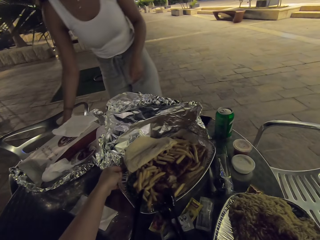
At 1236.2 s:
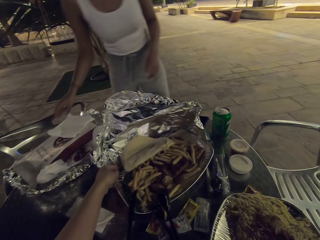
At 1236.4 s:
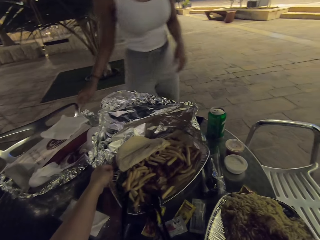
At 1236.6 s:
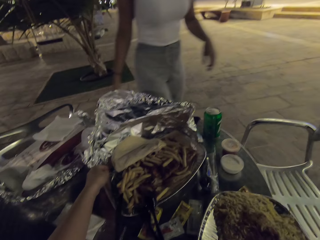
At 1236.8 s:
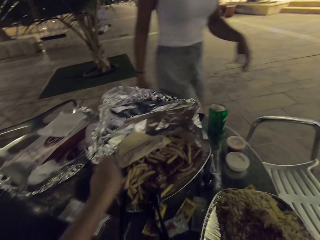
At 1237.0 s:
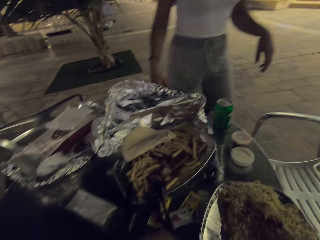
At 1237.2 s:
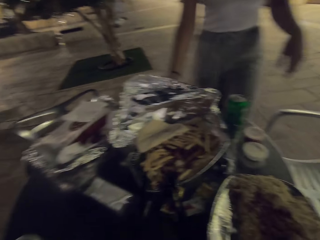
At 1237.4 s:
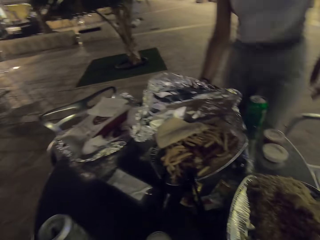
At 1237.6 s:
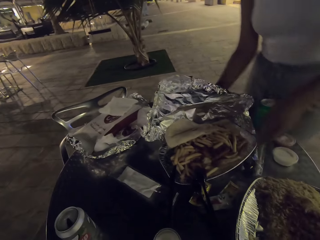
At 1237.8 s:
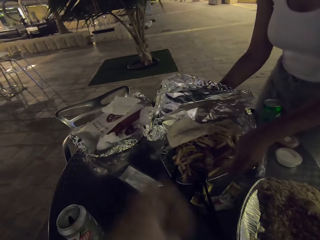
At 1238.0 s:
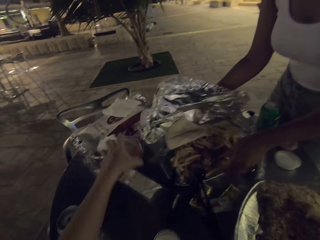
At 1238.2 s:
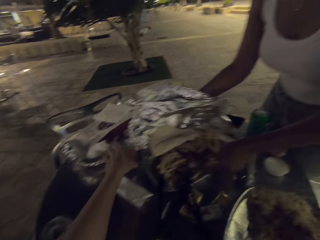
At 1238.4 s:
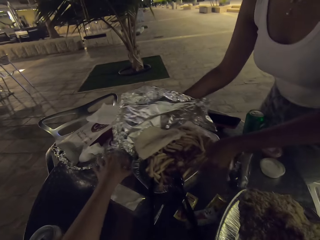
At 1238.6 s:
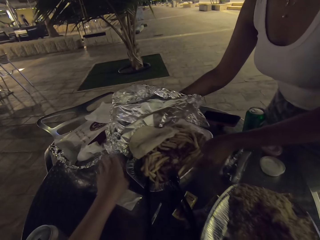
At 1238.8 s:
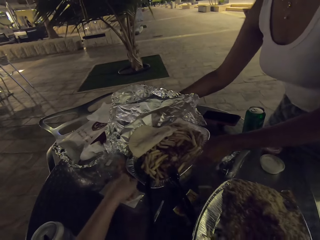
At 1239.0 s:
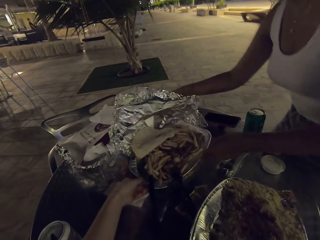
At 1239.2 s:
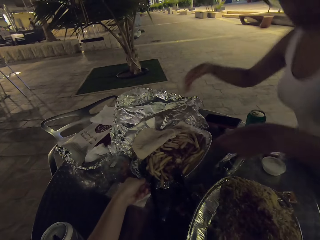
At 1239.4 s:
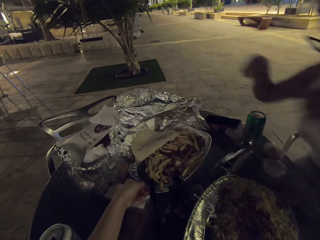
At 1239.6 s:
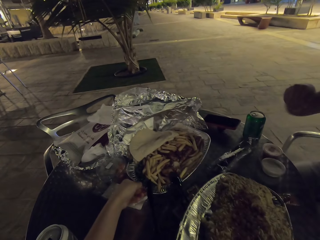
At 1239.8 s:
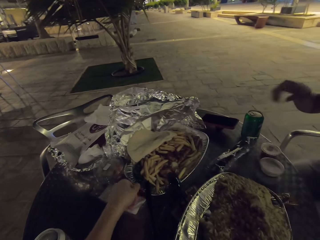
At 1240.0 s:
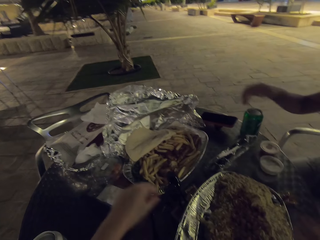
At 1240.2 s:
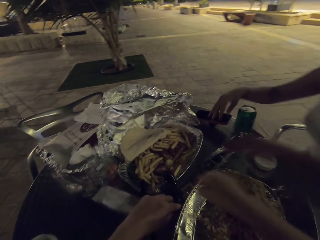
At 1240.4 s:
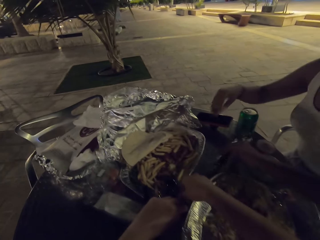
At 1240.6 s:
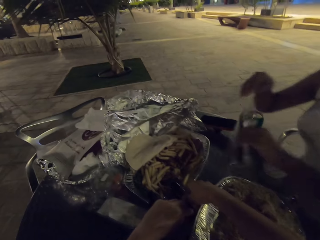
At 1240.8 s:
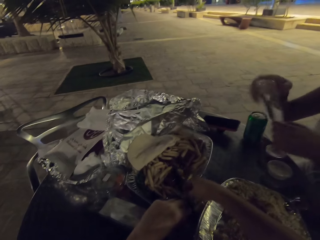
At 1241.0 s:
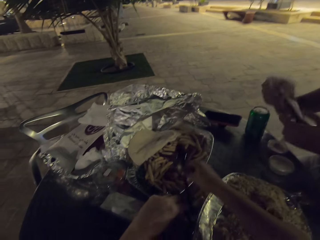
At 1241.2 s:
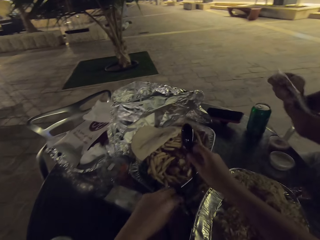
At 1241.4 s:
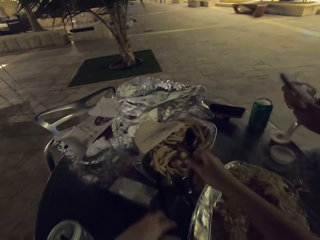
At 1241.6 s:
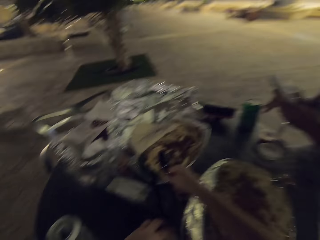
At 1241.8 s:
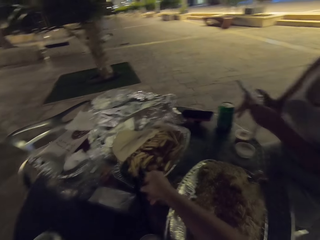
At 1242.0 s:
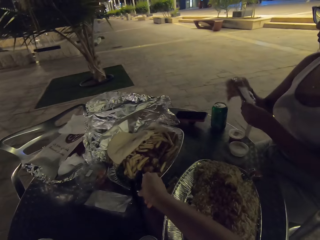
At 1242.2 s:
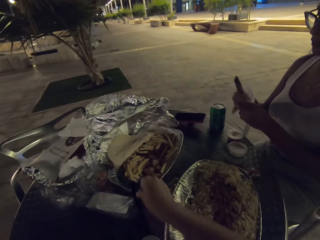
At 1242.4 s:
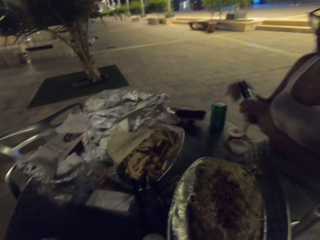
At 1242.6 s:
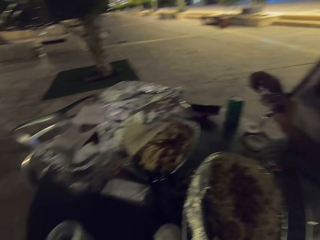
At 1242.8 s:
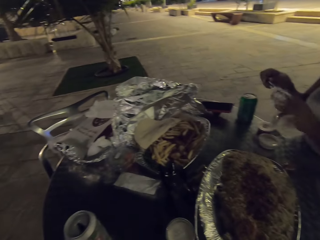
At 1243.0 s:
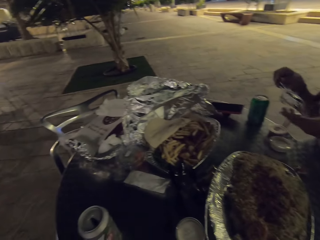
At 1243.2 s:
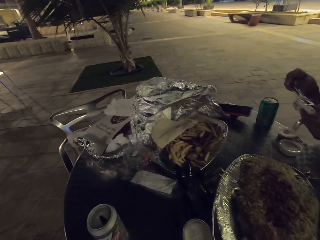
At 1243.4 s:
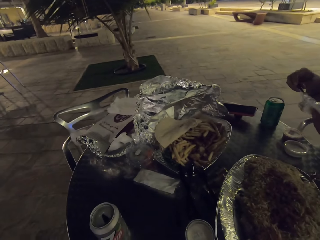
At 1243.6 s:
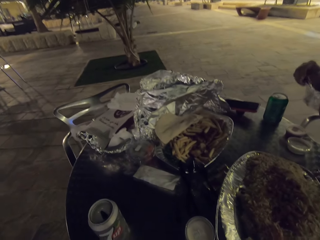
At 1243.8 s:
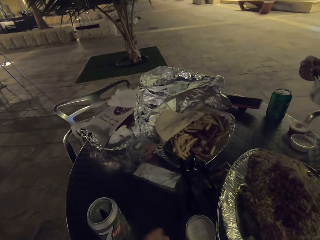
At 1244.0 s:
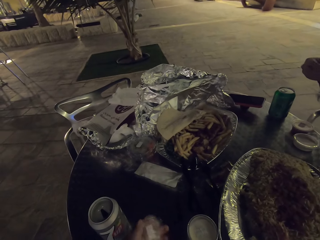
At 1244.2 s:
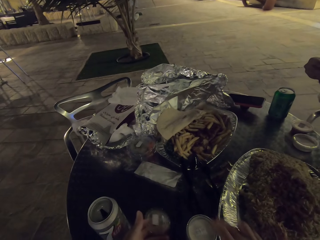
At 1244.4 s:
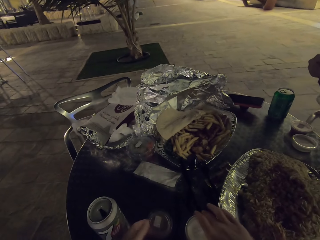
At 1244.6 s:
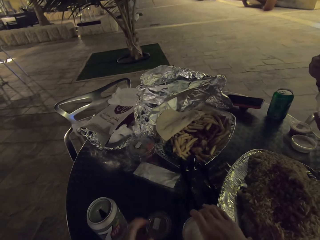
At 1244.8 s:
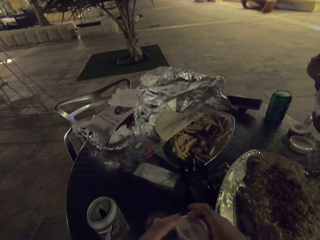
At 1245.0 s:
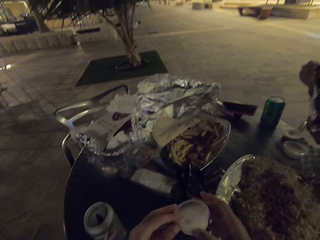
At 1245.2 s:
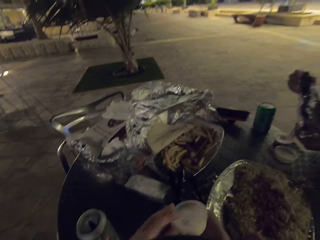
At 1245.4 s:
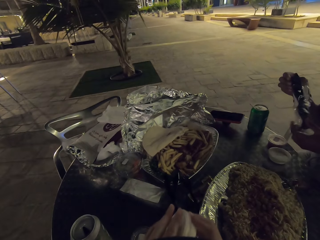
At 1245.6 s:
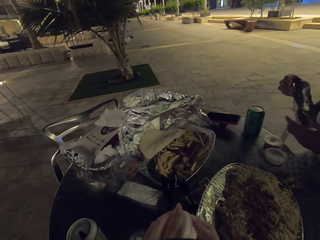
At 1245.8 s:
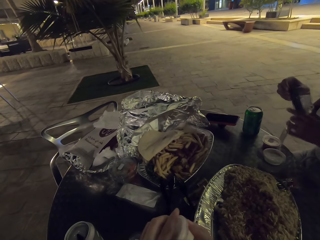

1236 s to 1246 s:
A woman sits on the chair. The woman picks up her cutlery.

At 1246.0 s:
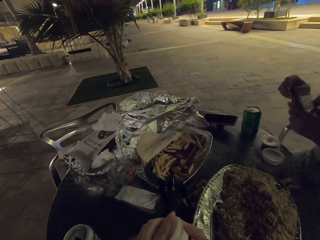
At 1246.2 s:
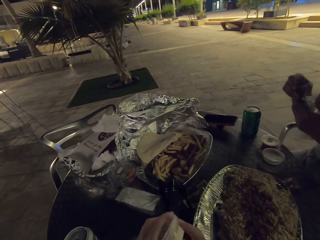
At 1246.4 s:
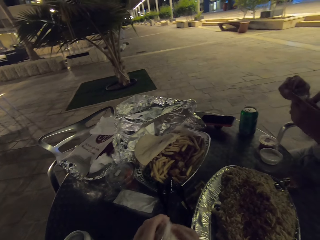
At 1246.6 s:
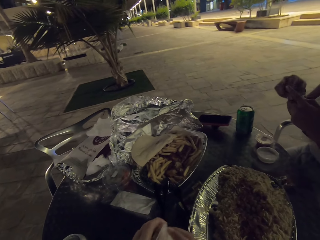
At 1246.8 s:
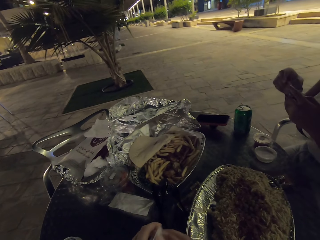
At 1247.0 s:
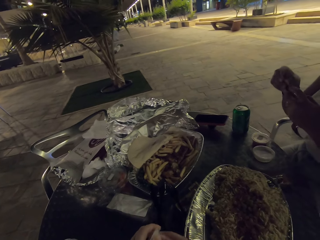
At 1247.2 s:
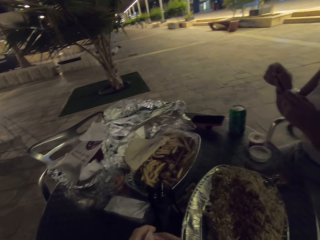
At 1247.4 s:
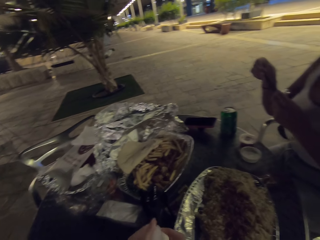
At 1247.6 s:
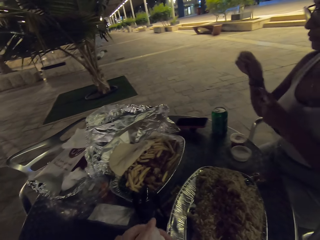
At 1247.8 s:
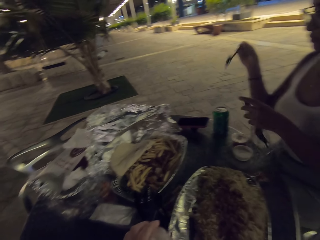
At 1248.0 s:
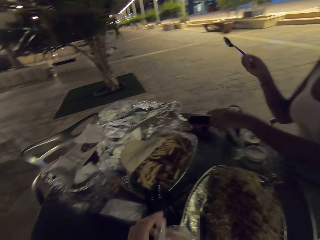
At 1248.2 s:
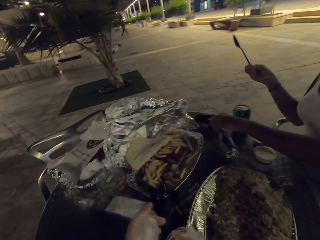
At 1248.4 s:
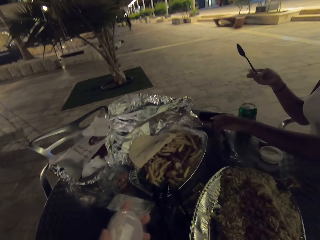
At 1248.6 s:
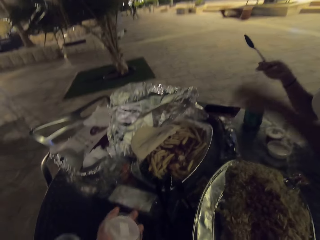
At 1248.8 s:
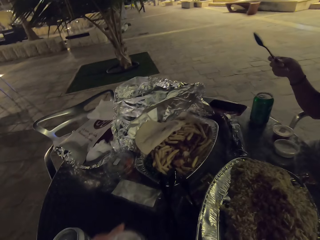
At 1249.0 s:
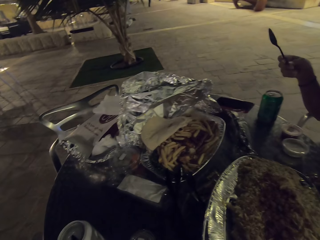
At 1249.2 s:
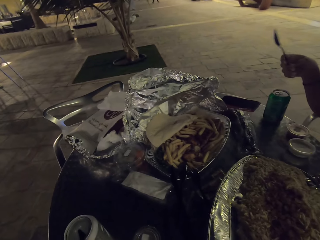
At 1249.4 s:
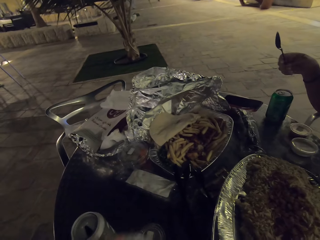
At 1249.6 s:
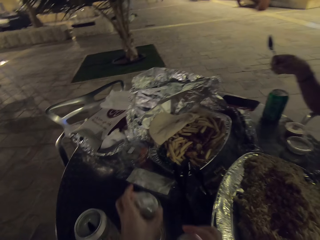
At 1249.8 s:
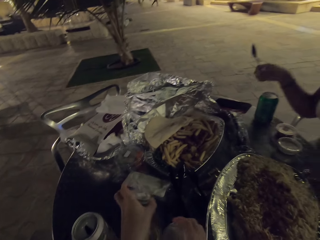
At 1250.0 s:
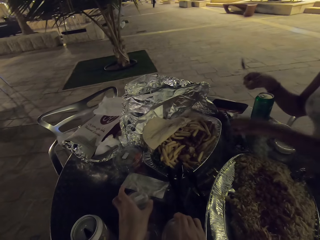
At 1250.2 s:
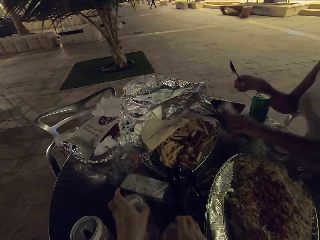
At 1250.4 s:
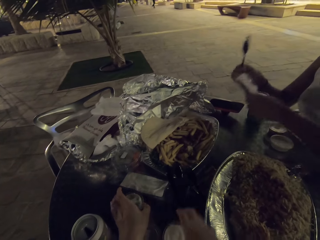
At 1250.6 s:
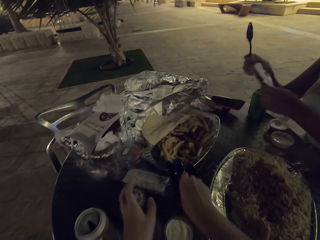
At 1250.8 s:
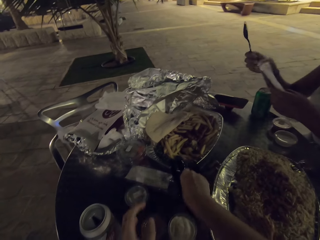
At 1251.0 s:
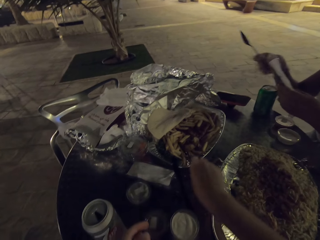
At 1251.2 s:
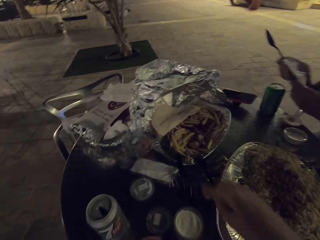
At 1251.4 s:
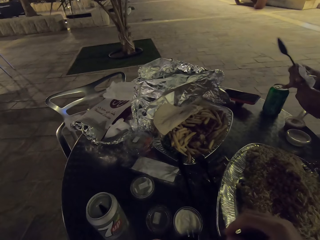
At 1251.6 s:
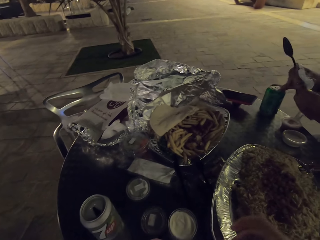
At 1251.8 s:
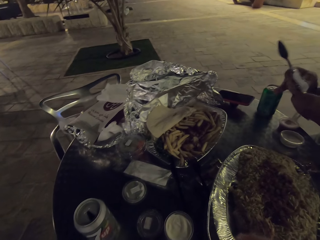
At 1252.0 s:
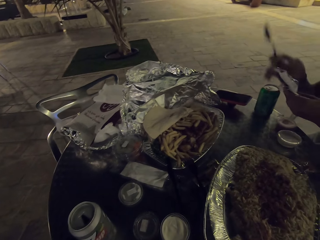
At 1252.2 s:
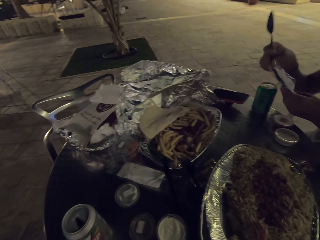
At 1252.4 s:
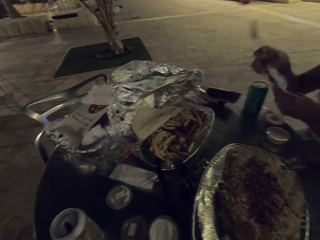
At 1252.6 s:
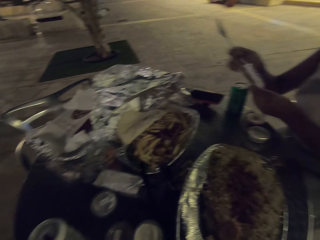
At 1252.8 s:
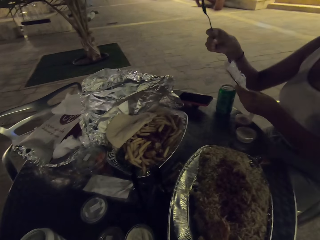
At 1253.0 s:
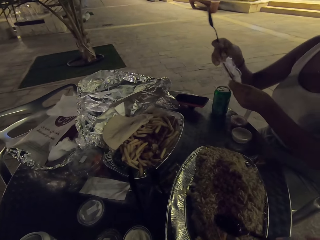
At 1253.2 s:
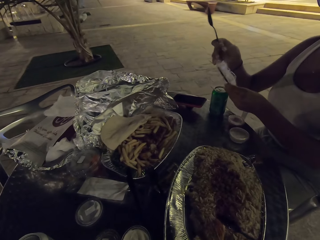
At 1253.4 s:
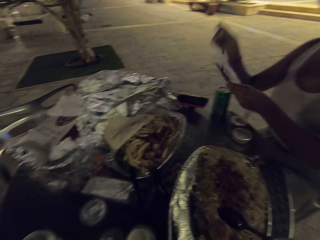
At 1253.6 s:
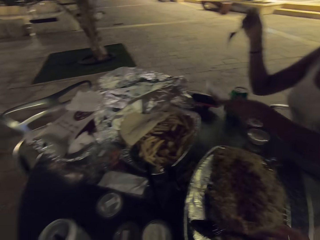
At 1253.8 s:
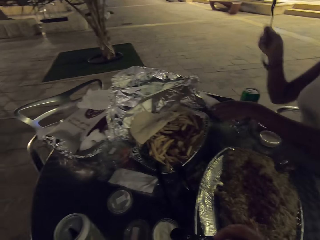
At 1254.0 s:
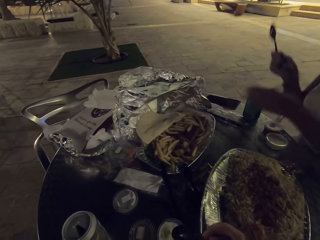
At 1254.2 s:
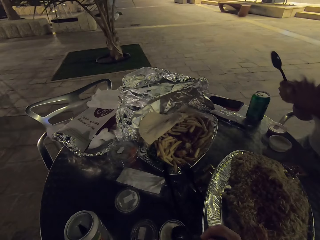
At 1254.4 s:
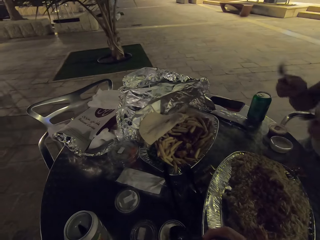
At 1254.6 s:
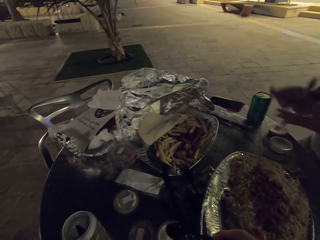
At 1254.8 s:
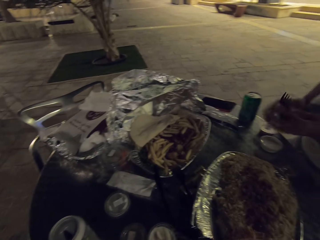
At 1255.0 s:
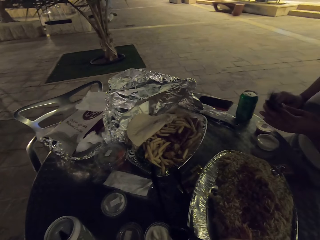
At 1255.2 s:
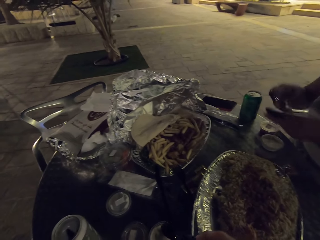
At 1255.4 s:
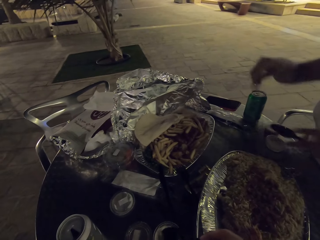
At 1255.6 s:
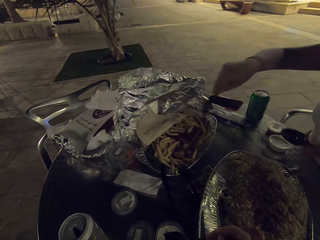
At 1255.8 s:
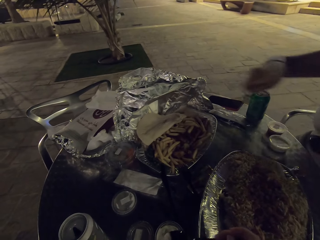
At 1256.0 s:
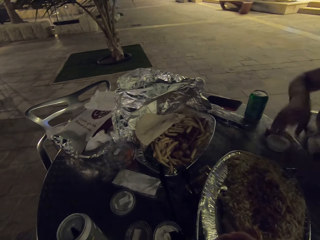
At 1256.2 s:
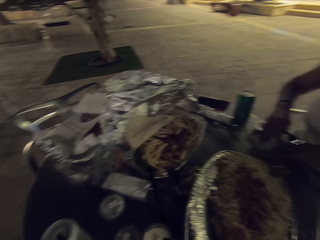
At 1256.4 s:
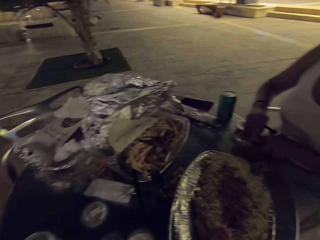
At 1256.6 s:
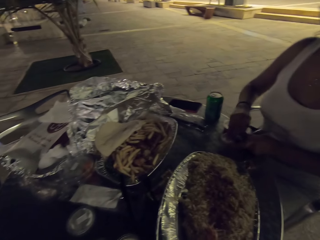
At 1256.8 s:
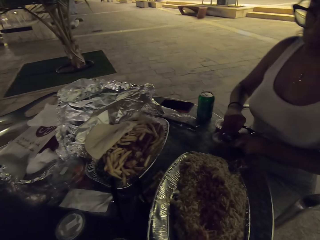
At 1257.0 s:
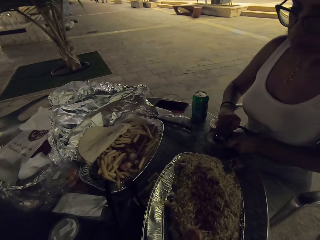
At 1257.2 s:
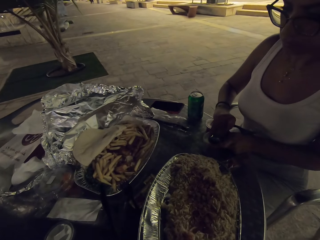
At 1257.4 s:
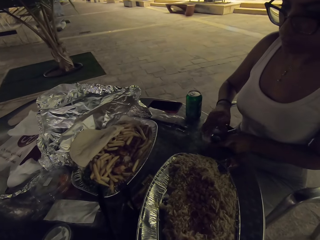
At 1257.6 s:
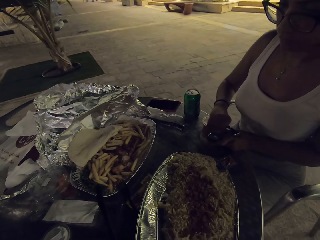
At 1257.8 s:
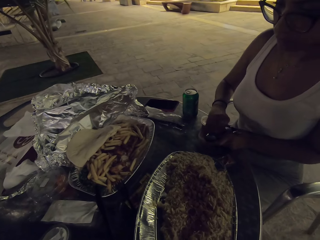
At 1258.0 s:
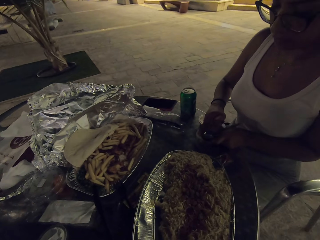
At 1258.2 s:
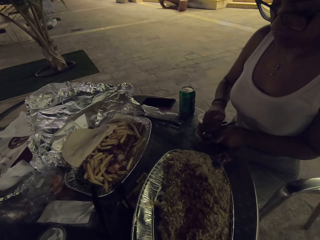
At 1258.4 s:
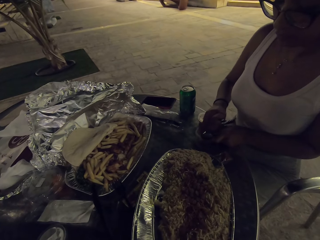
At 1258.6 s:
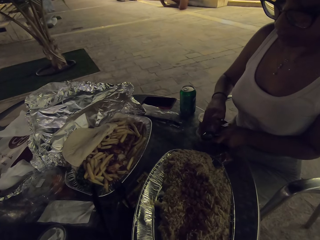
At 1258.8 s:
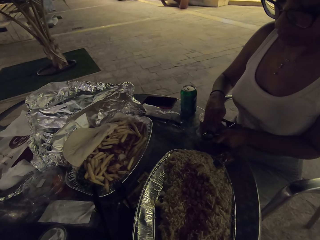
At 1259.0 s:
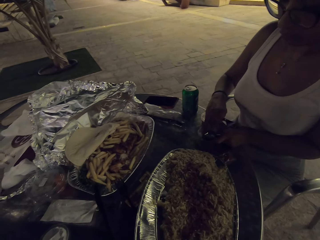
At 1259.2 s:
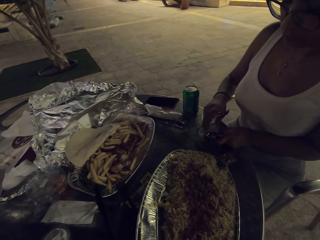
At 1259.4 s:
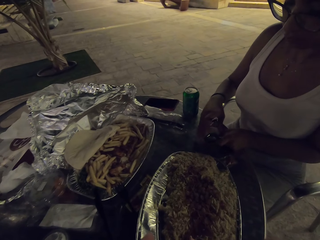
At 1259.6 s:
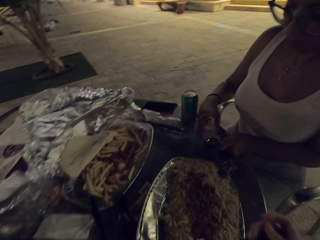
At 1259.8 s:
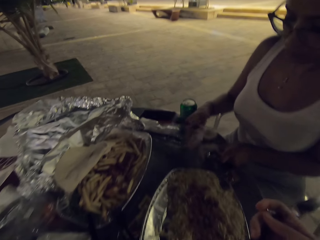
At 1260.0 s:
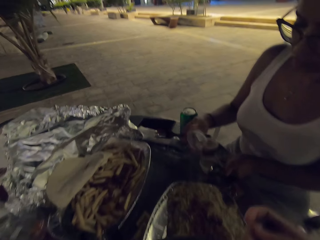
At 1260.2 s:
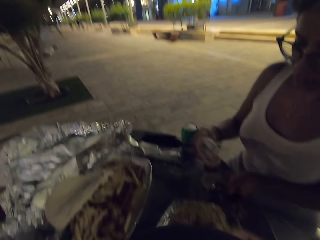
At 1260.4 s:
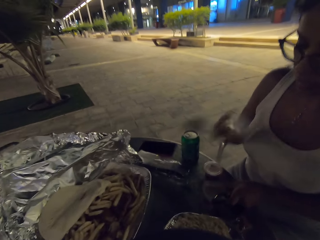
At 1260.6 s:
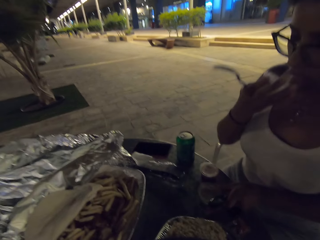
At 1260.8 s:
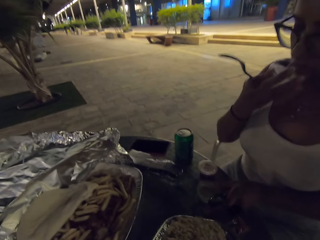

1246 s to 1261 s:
A woman removes the cutlery from a paper.
